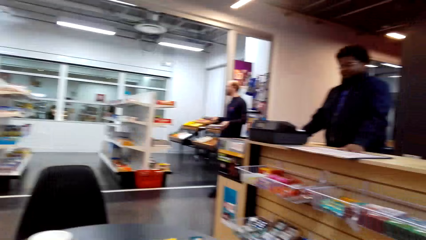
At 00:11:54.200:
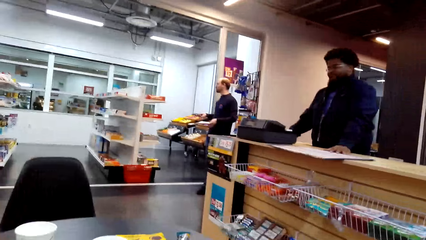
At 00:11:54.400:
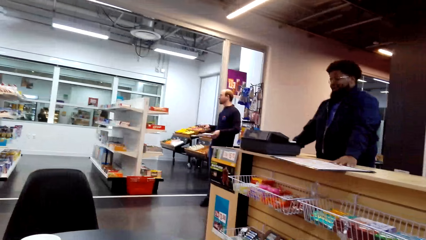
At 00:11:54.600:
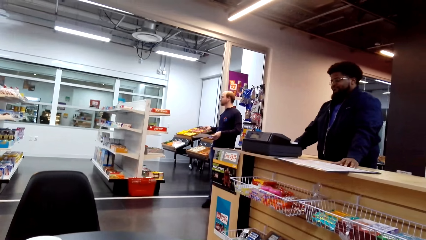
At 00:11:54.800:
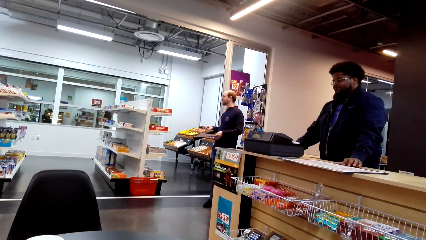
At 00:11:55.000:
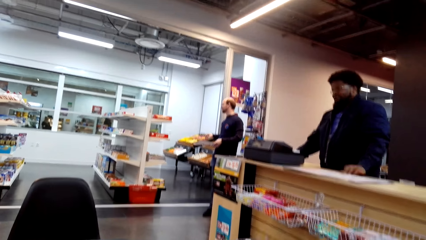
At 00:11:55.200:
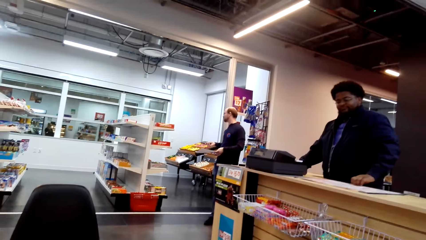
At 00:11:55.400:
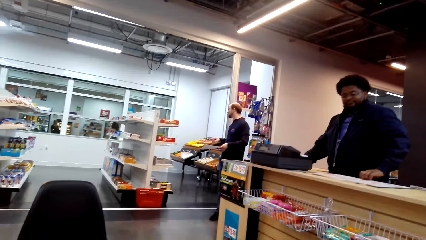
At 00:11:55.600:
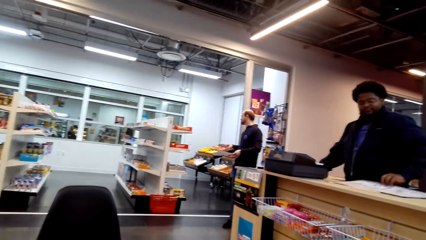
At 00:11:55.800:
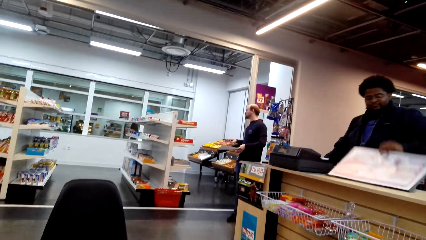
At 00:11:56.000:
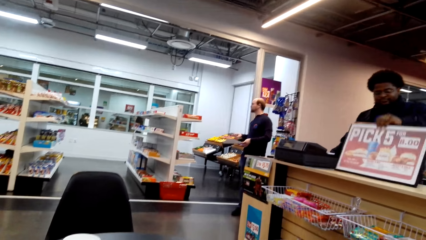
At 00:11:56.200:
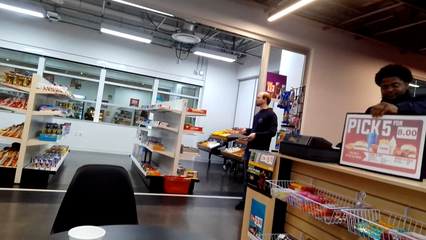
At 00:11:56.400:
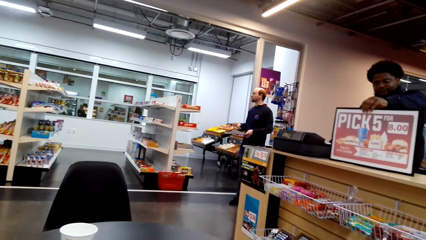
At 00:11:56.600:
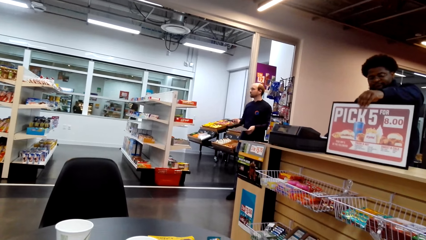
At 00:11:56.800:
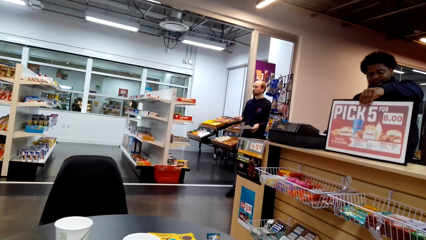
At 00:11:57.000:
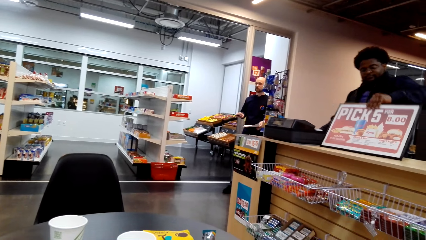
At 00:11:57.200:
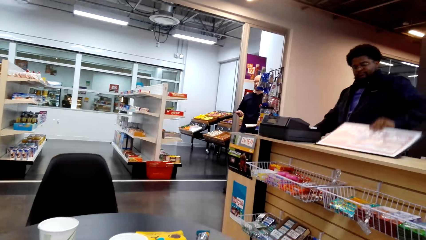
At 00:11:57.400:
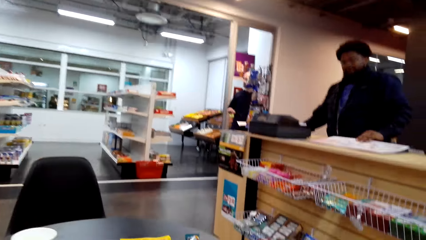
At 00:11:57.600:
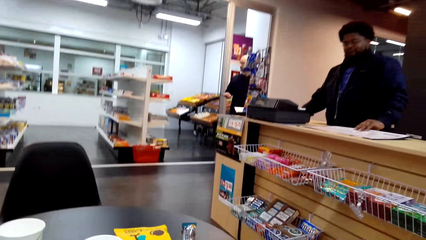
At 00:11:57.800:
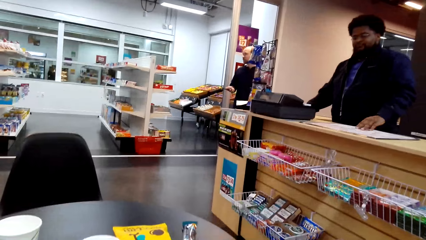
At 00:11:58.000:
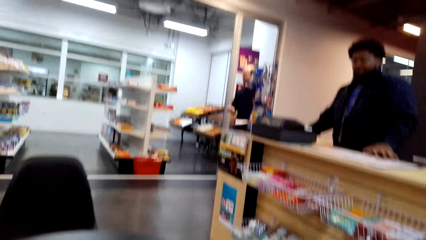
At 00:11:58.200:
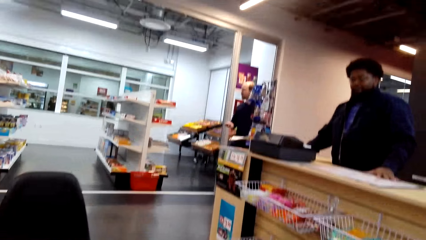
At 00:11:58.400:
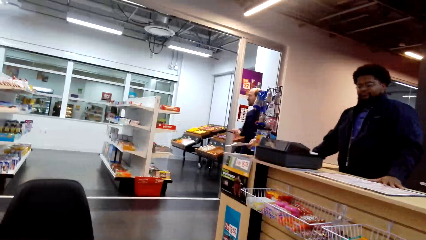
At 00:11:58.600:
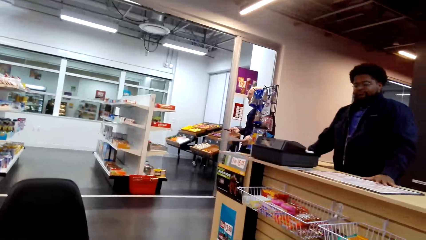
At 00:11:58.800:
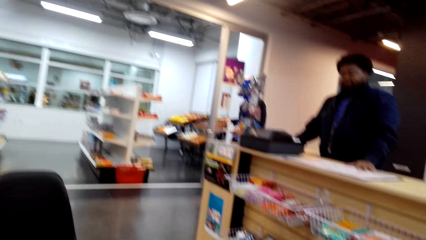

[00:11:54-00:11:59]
A person displays the lottery banner. The camera wearer raises the price tag. They lay the price tag in the table.

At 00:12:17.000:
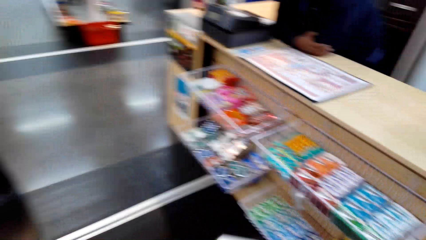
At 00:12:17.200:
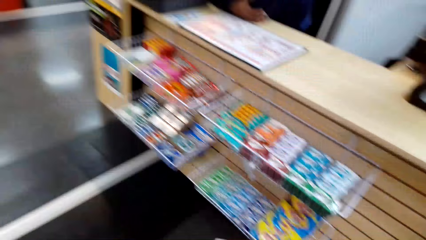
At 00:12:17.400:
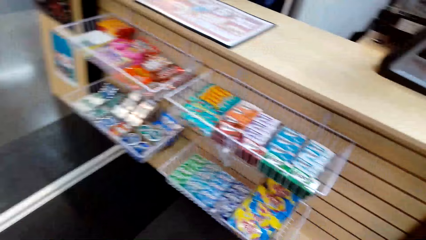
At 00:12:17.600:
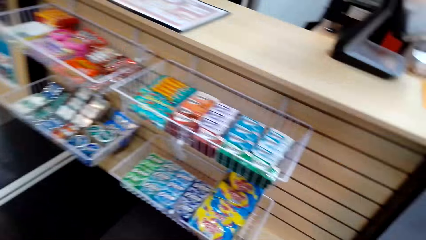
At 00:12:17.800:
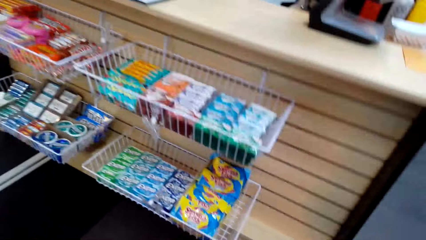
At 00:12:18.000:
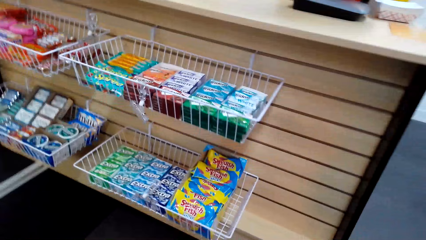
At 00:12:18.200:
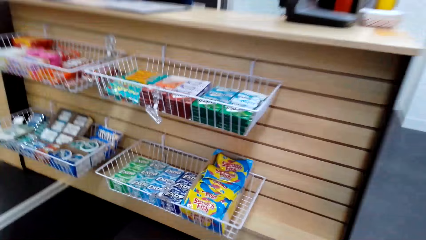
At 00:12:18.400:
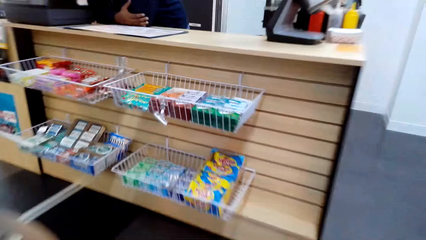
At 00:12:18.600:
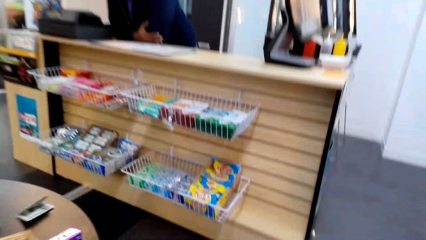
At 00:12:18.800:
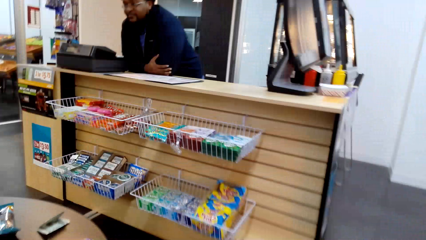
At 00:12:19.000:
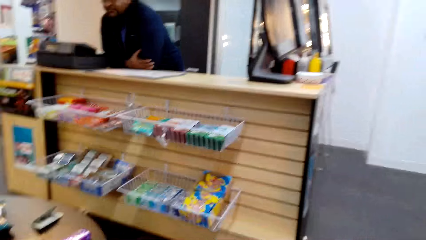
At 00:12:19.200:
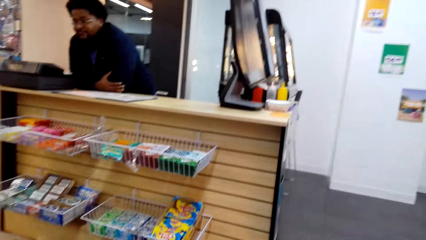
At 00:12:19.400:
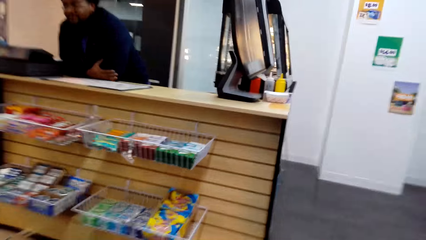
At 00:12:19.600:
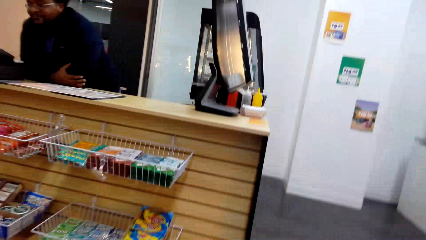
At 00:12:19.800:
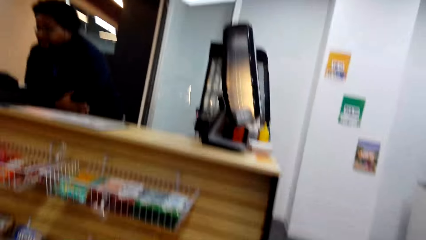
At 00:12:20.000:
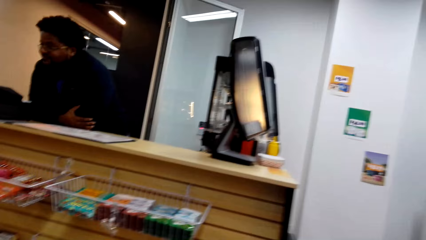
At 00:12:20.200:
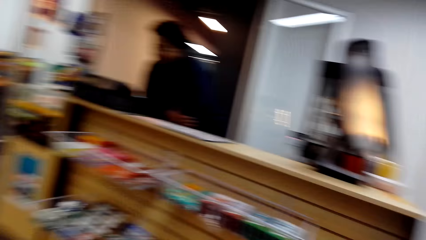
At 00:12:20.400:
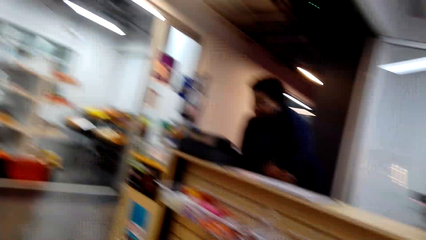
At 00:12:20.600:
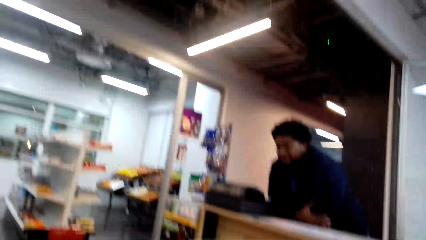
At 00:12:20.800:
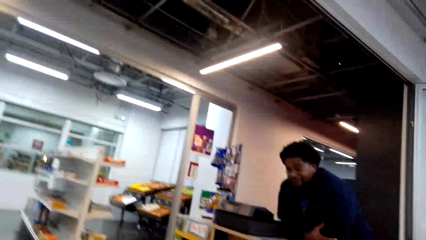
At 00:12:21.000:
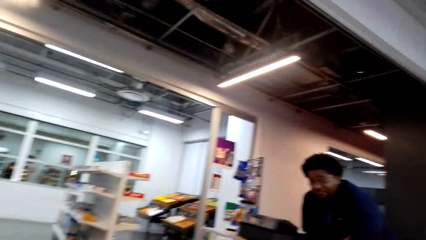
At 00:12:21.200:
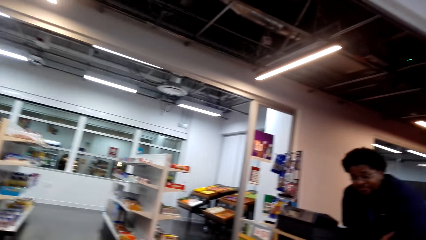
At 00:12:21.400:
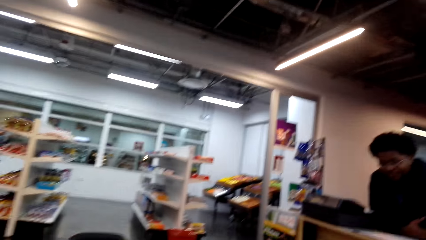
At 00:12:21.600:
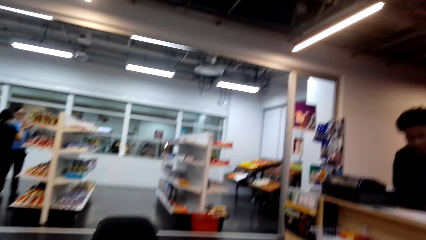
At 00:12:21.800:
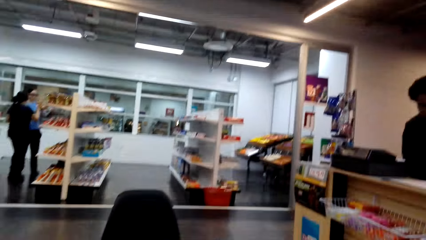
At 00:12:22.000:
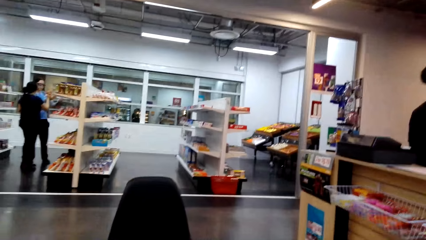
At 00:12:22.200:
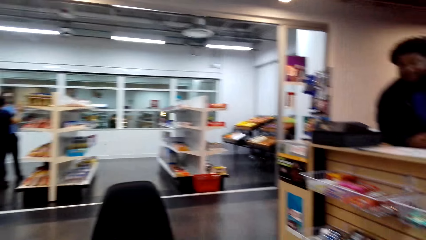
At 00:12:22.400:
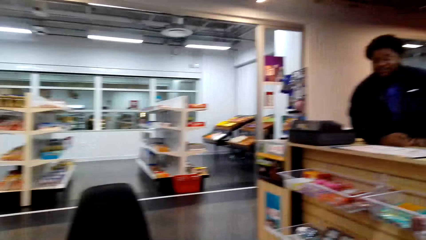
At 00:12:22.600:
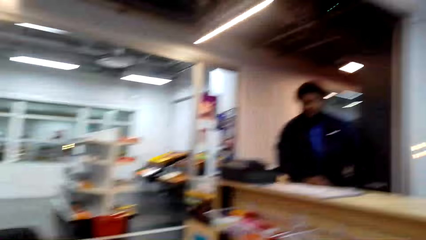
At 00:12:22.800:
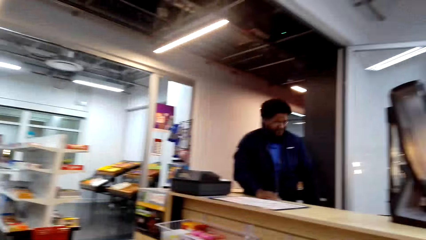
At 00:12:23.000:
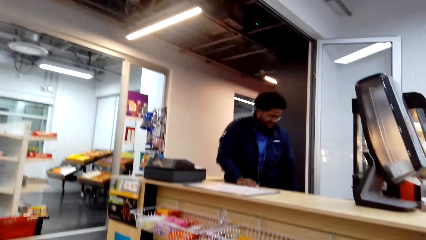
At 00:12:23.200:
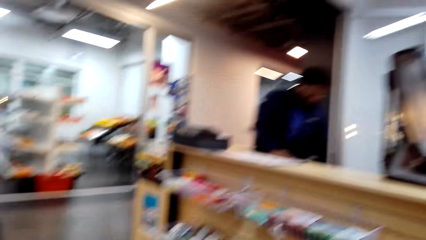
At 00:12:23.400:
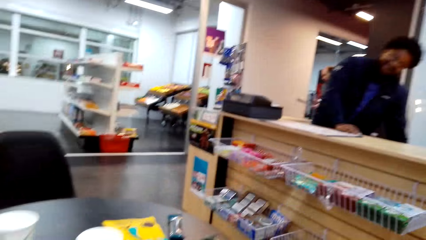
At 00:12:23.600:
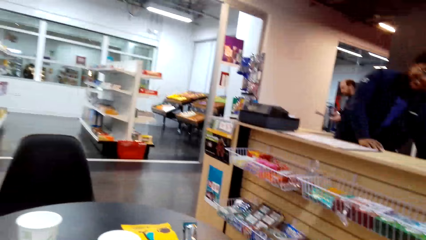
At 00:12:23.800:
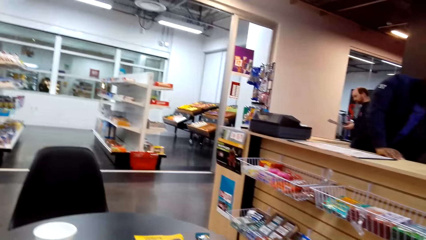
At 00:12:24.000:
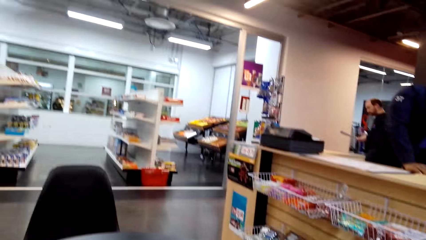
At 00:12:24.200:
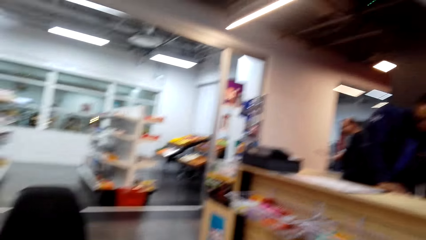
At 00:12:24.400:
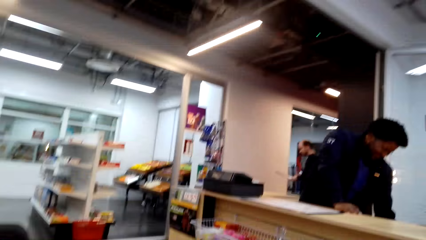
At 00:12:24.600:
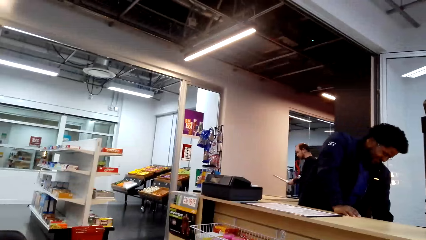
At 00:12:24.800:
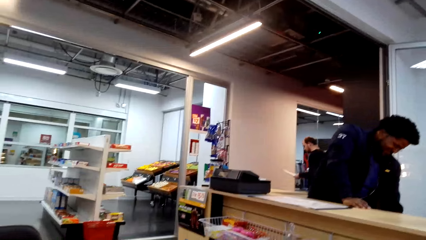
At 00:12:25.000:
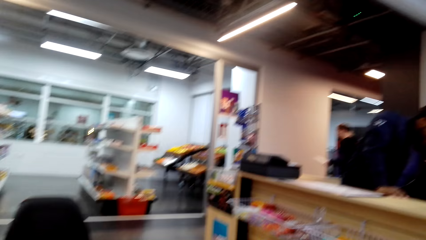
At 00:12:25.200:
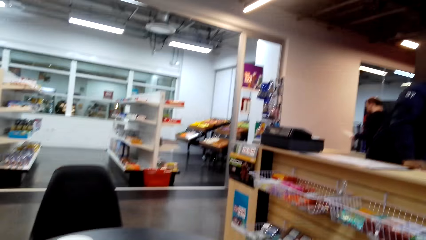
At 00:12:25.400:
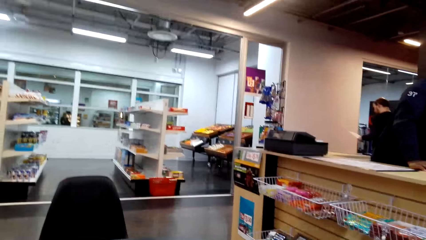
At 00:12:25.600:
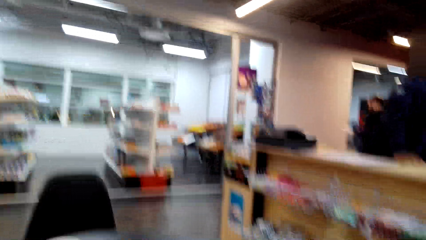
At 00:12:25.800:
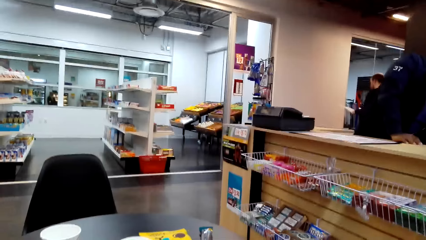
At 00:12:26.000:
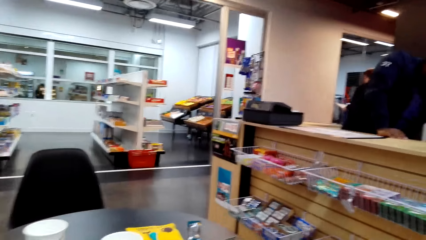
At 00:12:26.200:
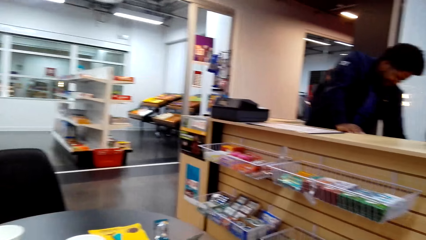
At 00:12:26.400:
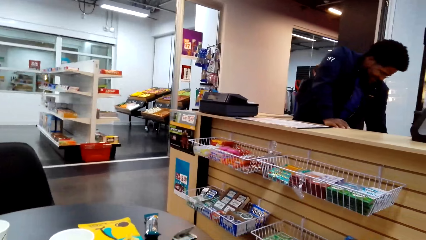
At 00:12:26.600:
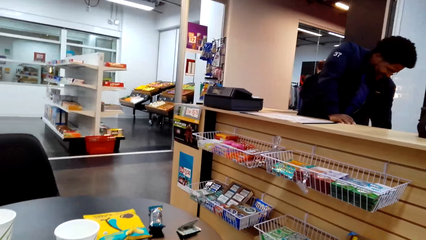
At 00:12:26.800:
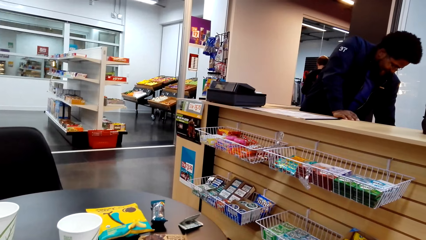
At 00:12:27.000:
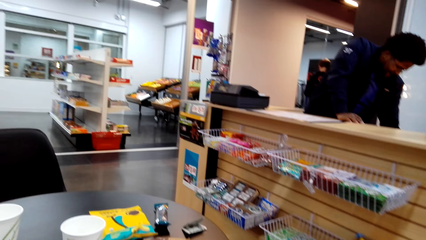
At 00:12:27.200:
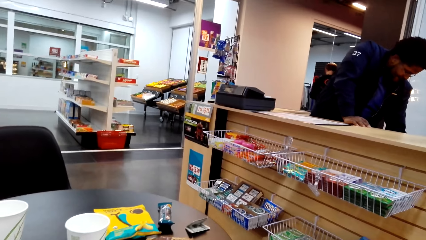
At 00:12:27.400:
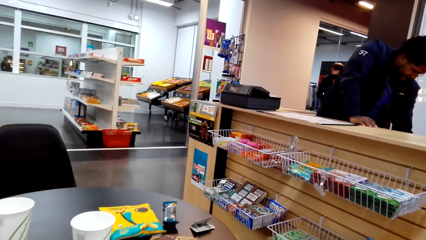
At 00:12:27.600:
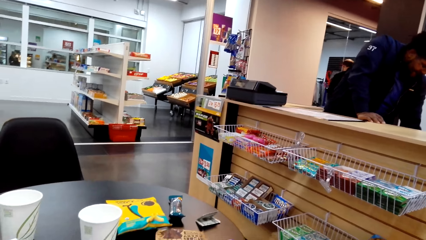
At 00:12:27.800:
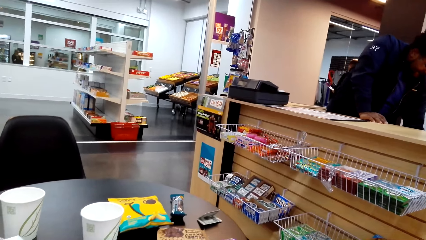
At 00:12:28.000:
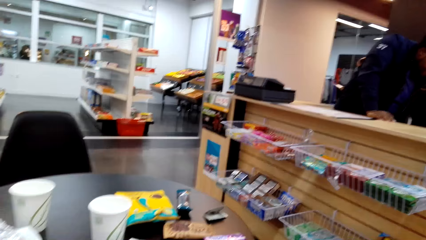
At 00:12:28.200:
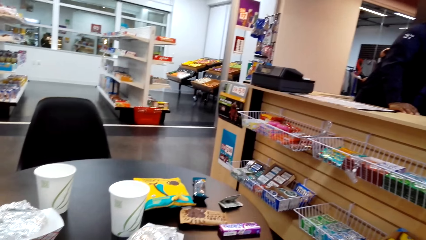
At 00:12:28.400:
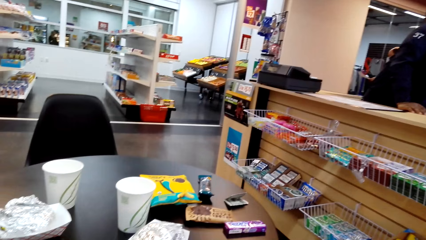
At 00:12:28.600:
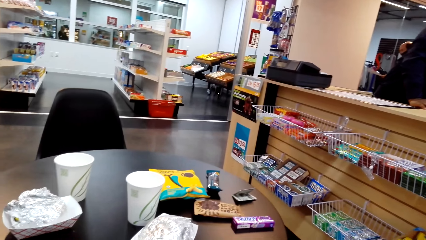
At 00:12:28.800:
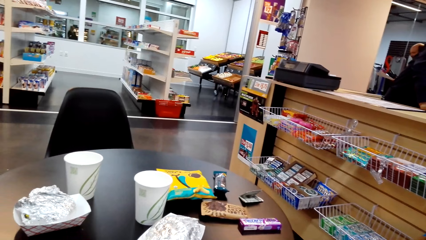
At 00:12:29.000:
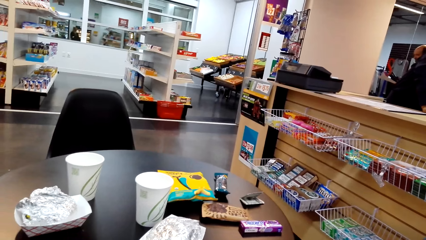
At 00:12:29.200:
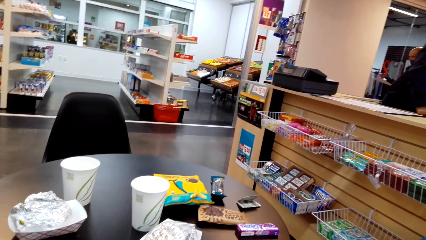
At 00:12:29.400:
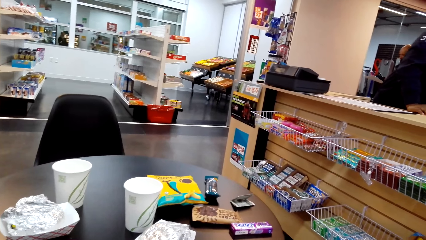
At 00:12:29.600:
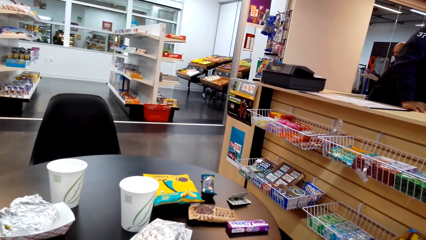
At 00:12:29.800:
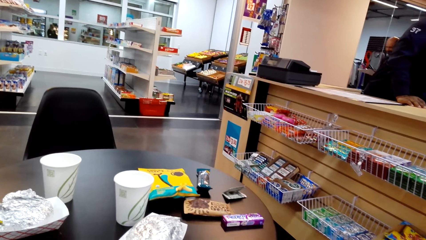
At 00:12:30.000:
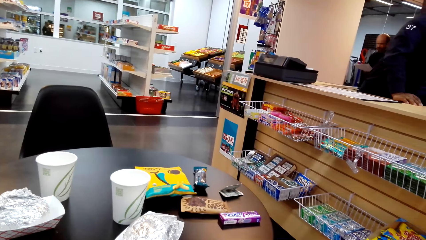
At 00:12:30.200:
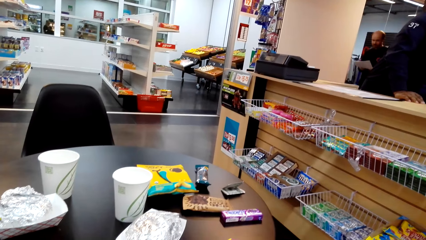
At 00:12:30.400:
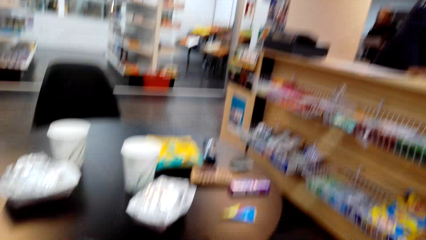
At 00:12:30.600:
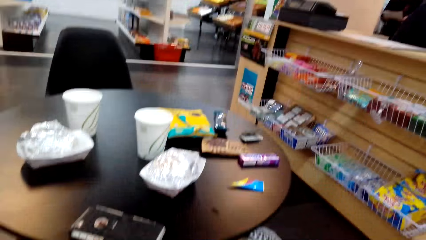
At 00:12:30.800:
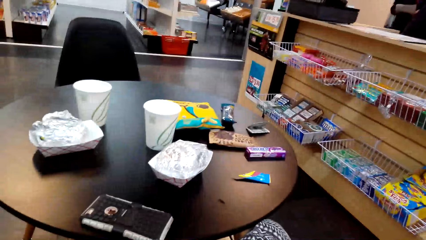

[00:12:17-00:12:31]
A person leans on the counter. The camera wearer converses with the person. The person picks up a paper from the counter shelf.
